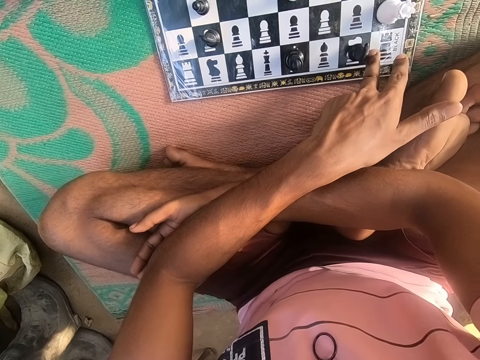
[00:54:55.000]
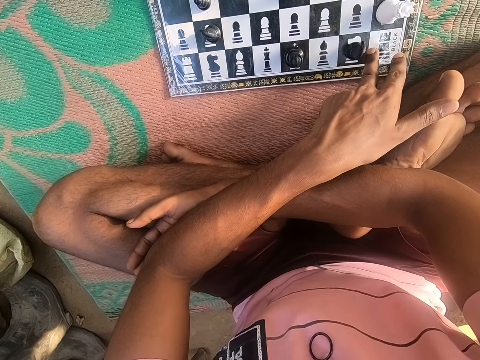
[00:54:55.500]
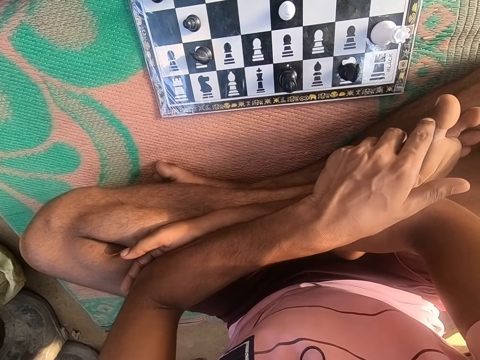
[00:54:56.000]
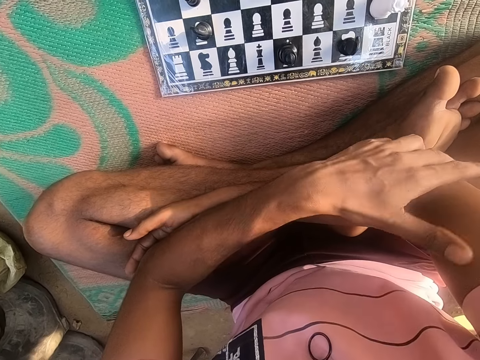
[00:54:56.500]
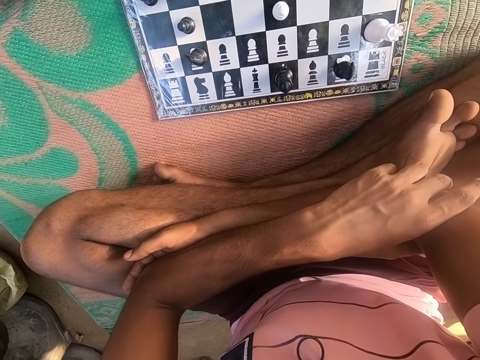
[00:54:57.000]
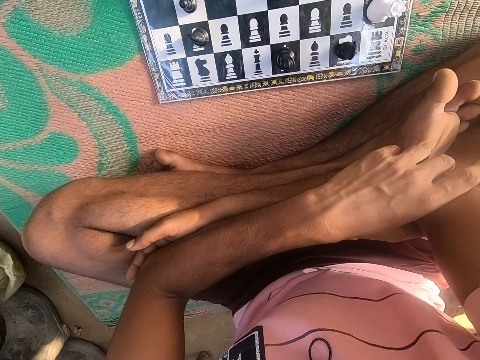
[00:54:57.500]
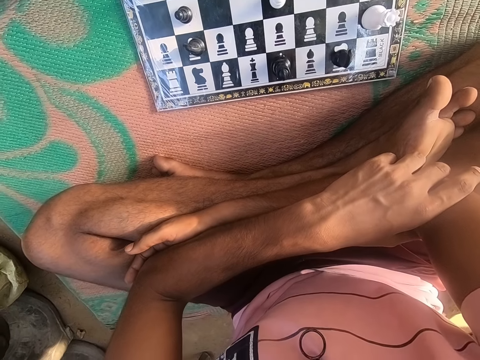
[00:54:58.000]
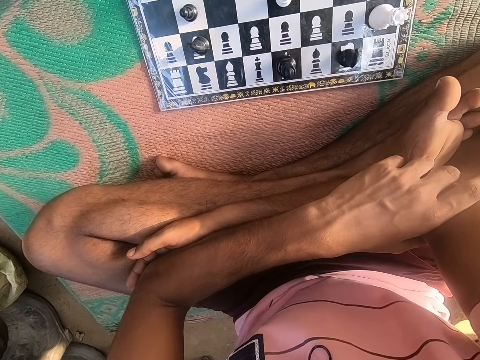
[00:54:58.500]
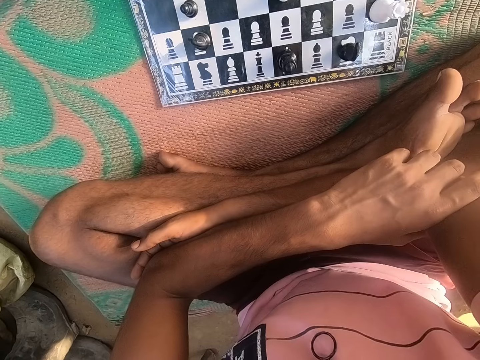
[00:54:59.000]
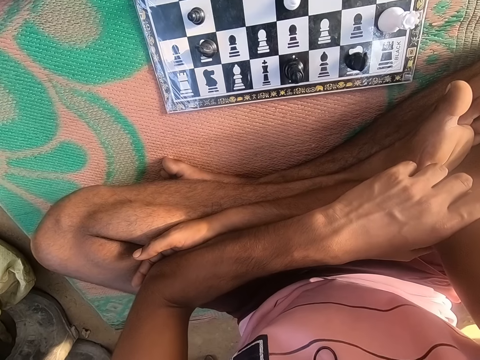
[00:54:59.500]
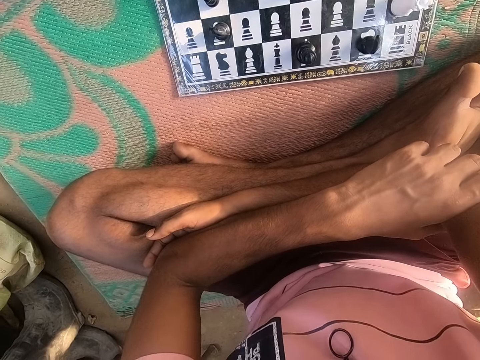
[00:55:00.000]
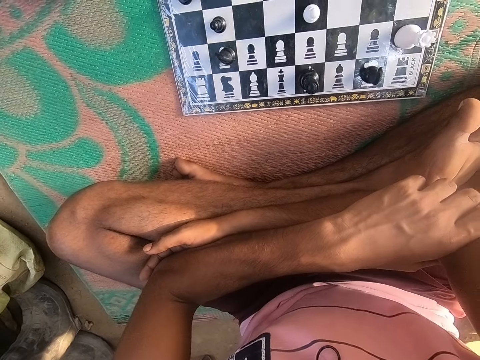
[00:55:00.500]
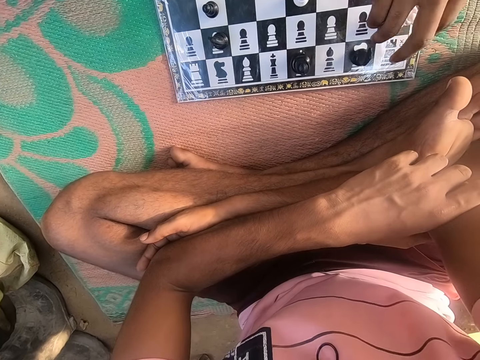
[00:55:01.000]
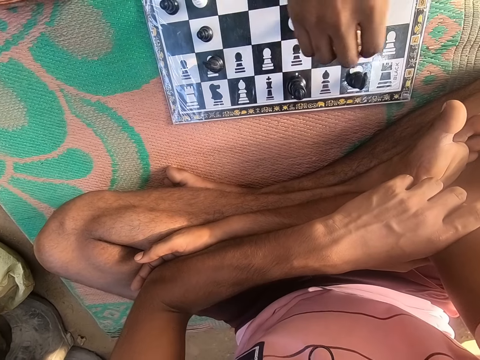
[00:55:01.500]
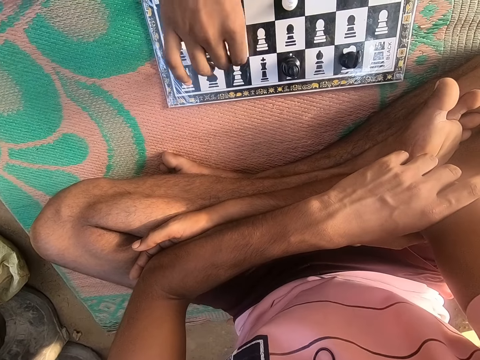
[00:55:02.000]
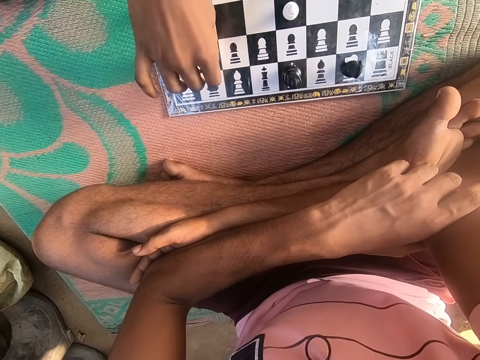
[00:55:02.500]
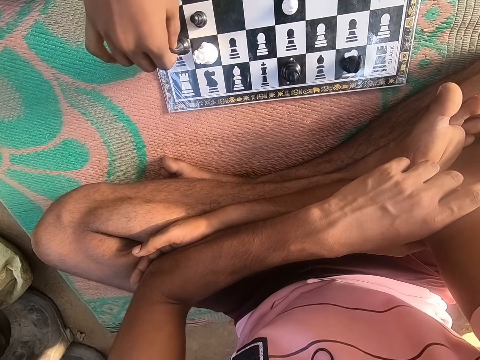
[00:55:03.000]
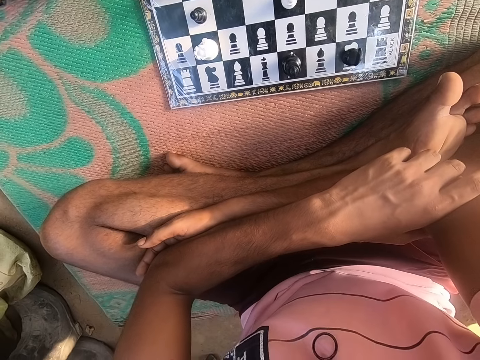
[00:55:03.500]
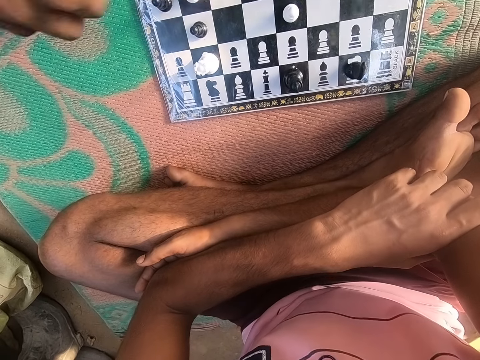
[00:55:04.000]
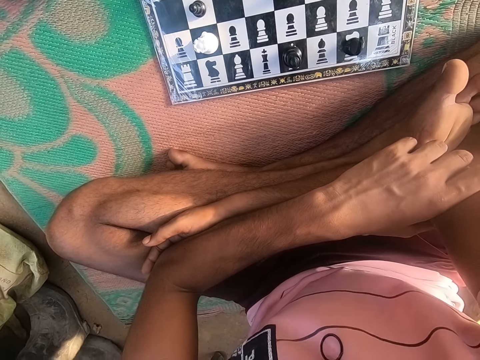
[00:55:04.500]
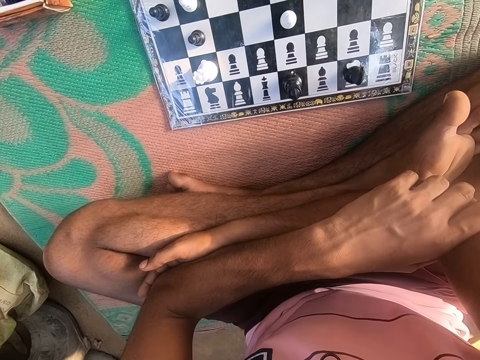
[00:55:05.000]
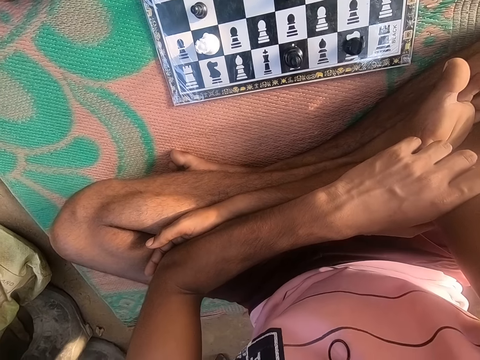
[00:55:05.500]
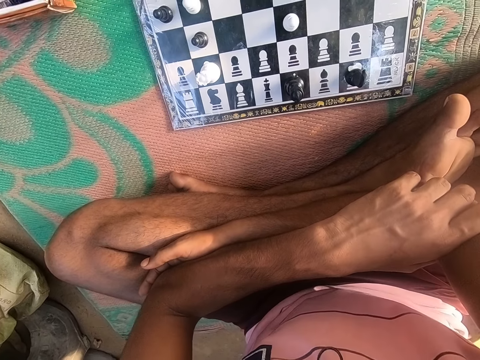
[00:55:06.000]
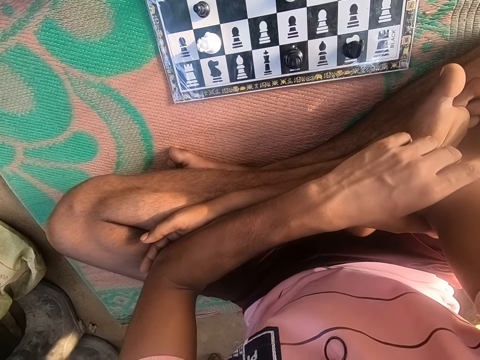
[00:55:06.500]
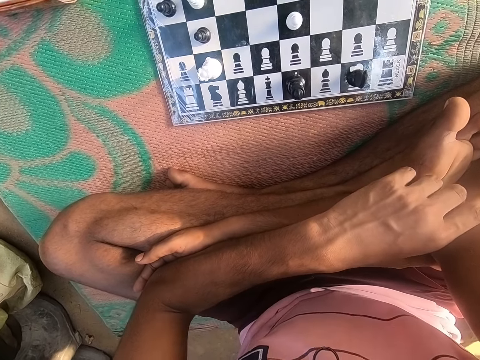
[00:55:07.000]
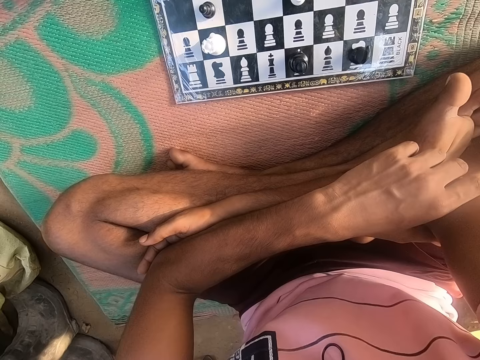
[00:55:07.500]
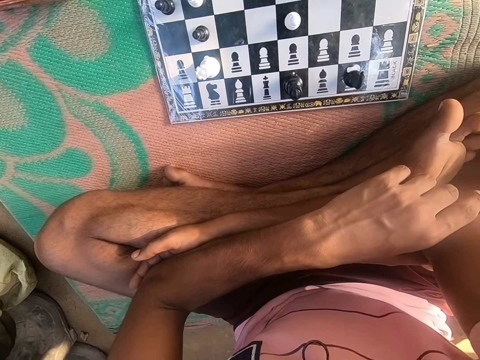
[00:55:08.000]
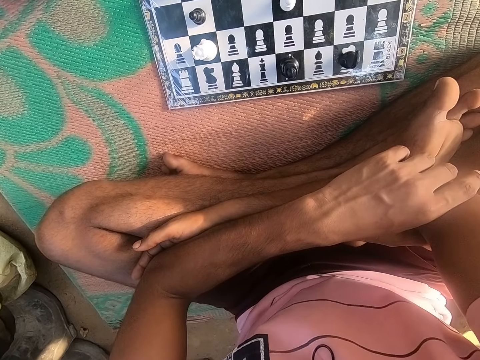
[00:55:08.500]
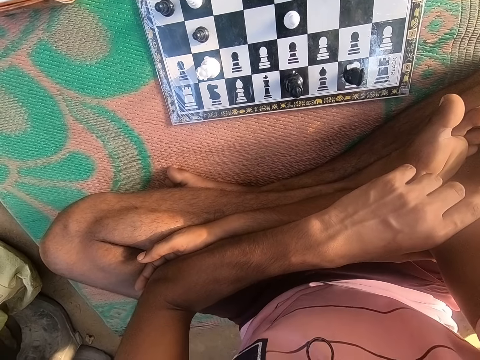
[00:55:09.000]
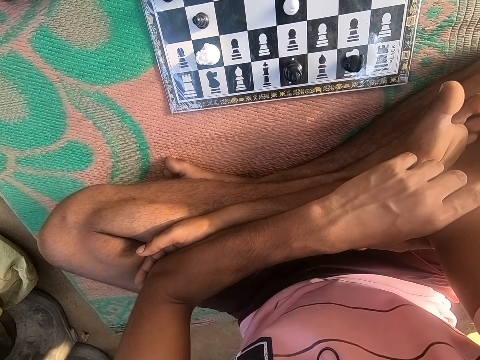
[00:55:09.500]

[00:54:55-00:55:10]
The camera wearer looks at the chess game on the floor. A man plays the chess game. The camera wearer looks at the chess game on the floor.

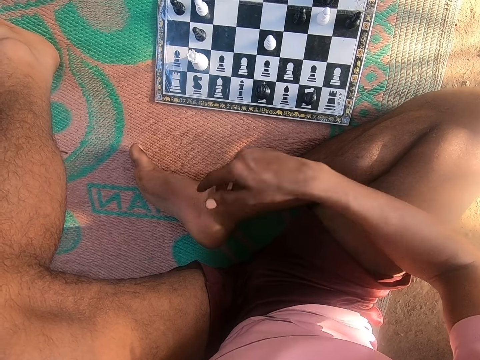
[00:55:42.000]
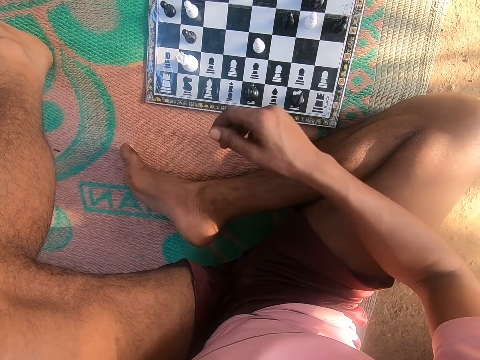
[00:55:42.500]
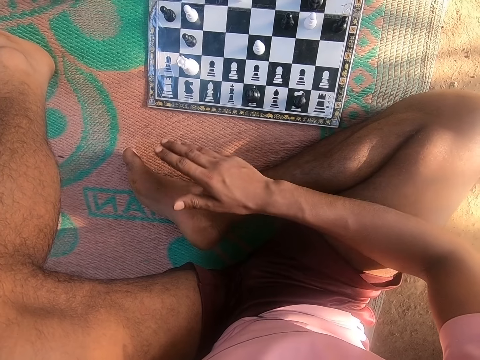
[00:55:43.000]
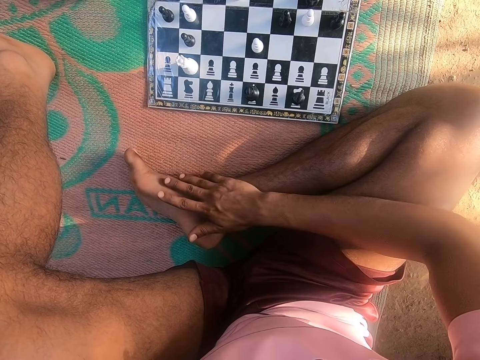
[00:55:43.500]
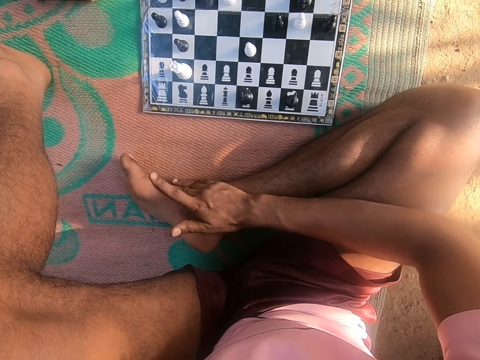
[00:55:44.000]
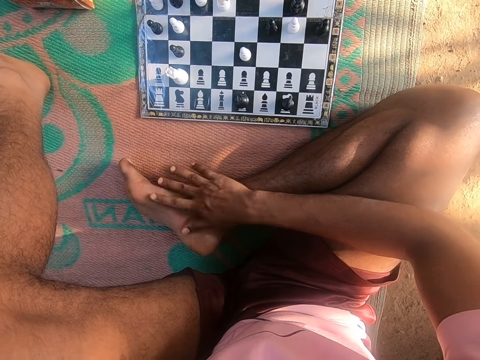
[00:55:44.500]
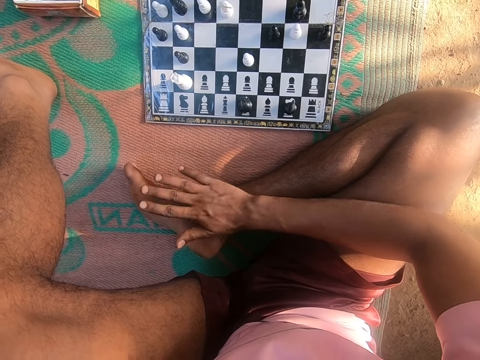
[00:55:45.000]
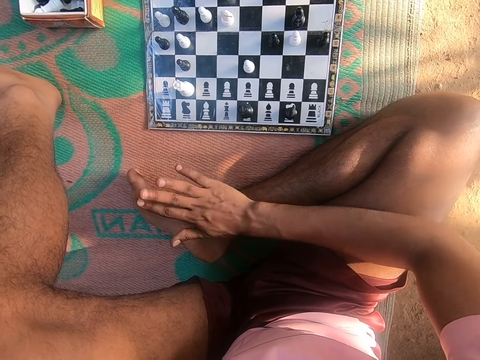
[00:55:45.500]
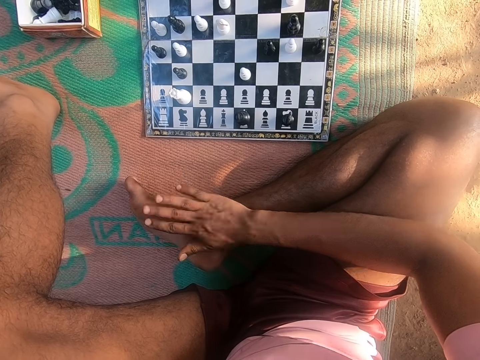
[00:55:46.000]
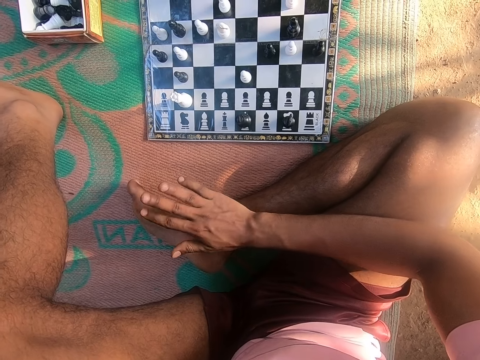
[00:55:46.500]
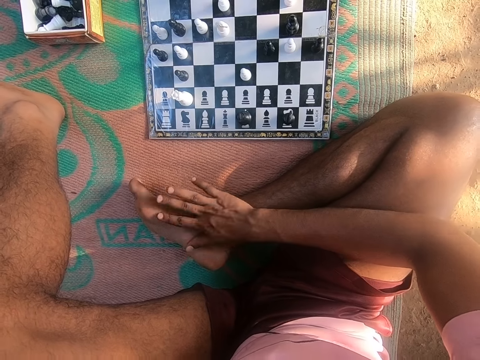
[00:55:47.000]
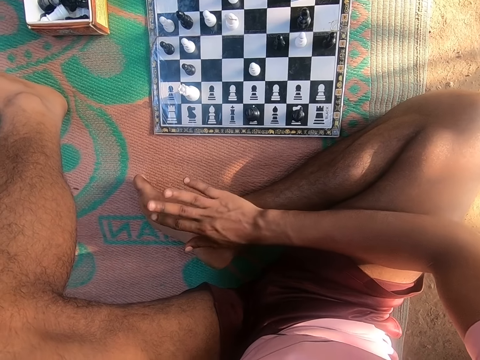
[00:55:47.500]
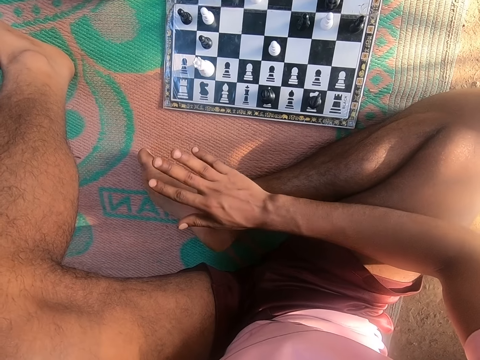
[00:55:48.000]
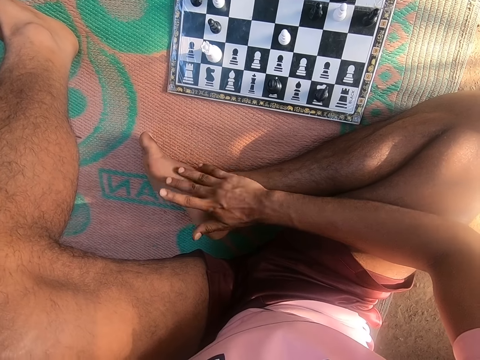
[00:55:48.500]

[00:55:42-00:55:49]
The camera wearer taps his leg.

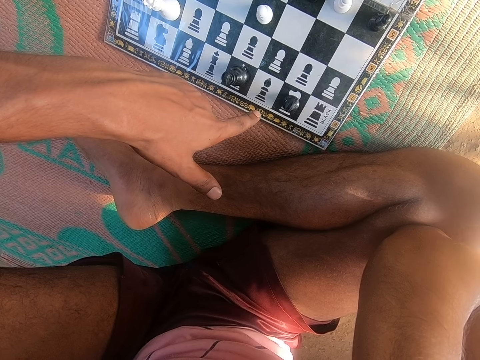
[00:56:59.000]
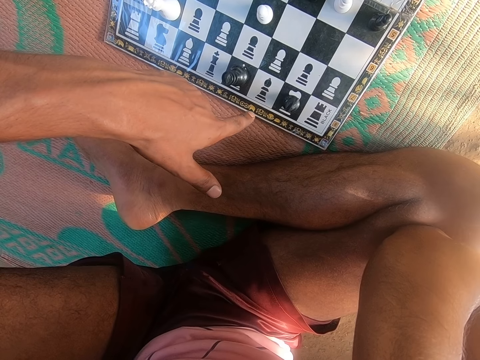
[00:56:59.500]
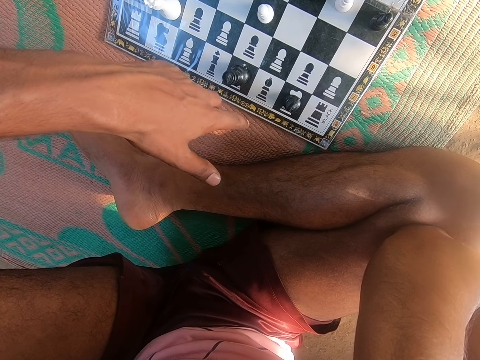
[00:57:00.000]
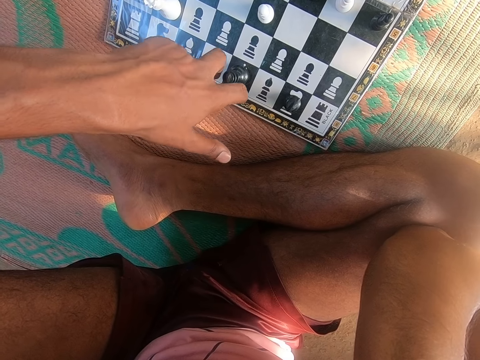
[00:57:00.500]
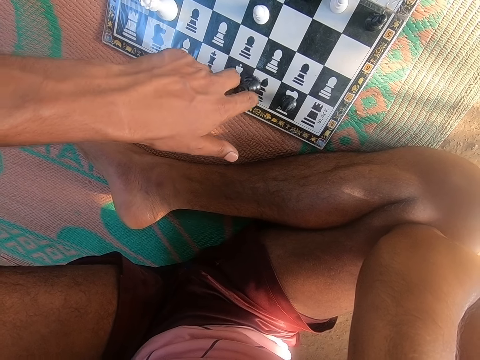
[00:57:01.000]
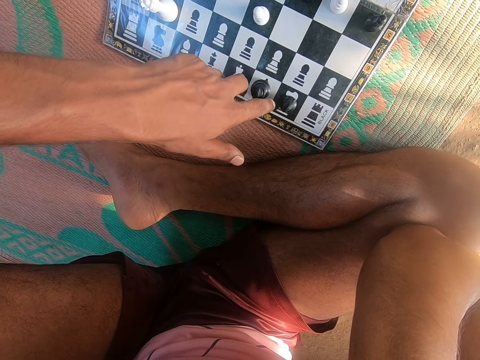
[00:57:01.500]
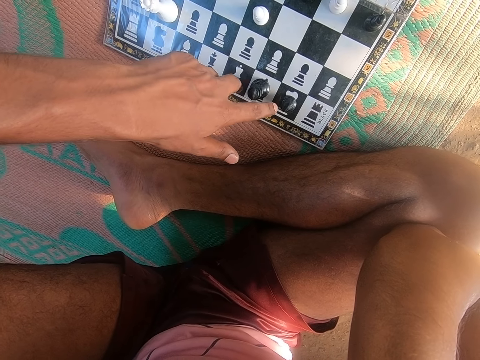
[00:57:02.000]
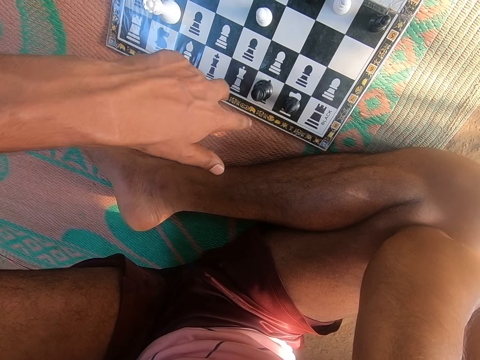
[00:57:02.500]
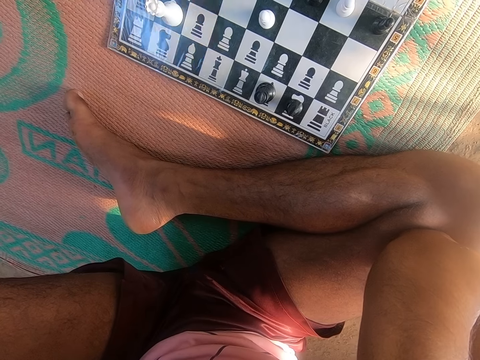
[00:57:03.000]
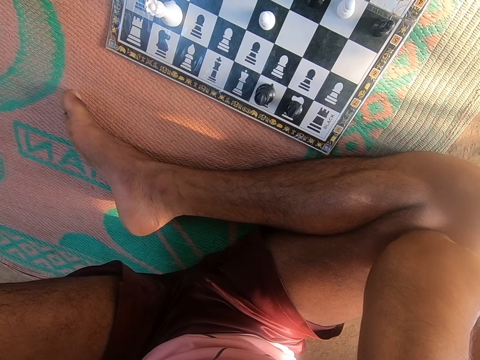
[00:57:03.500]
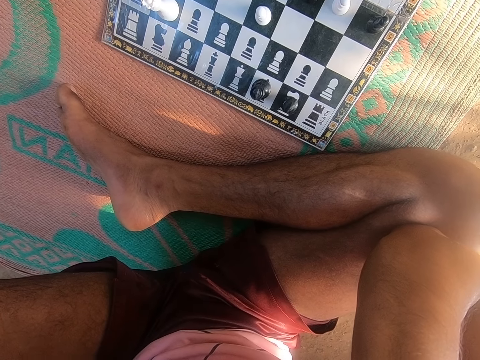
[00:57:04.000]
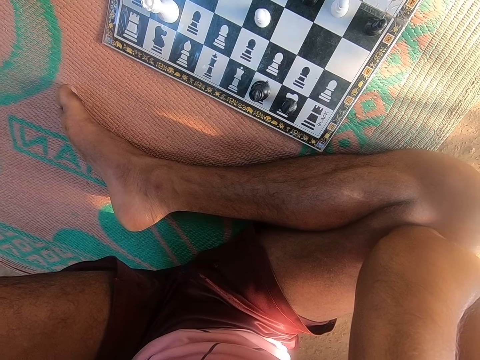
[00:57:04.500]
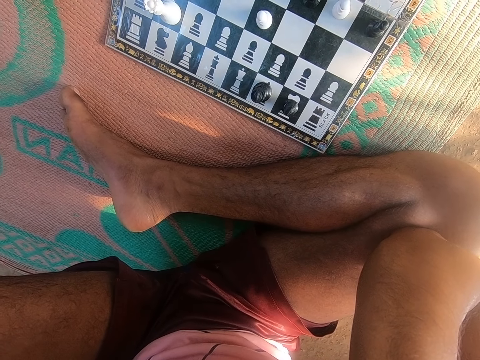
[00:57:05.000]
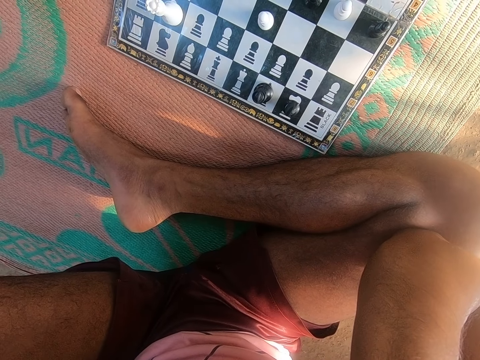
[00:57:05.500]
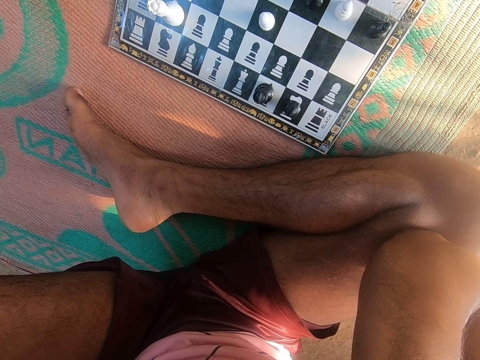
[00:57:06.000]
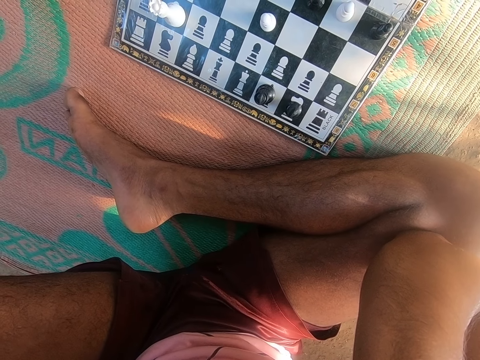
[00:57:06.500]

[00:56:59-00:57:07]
The camera wearer plays the chess game. They look at the chess game on the floor.
